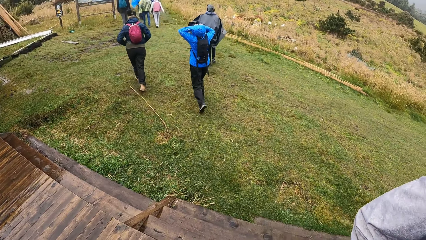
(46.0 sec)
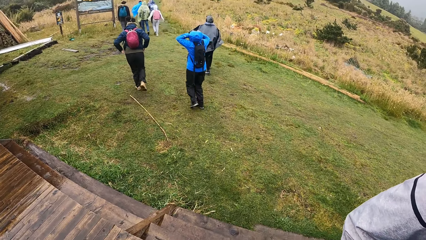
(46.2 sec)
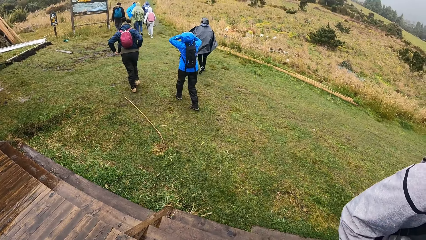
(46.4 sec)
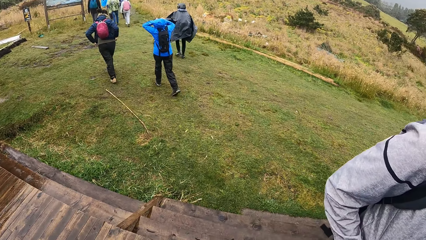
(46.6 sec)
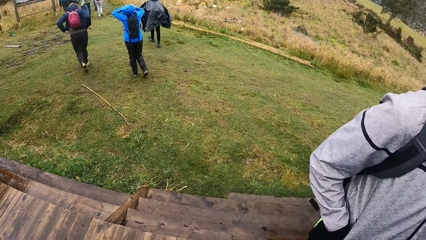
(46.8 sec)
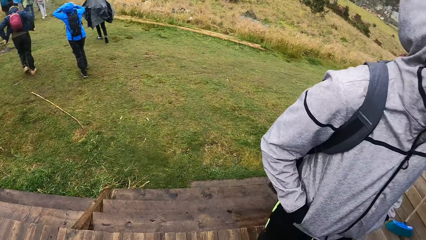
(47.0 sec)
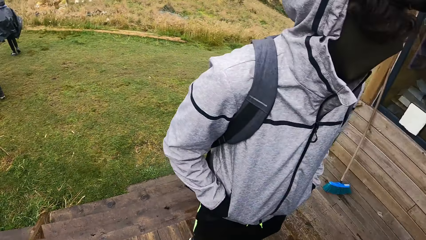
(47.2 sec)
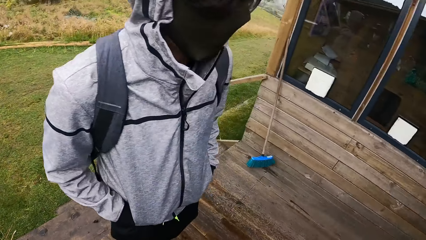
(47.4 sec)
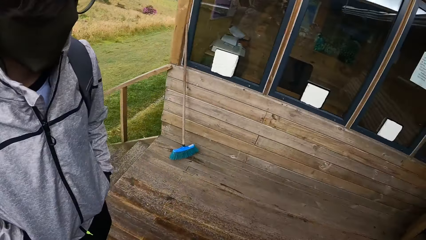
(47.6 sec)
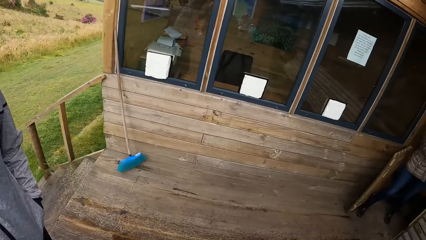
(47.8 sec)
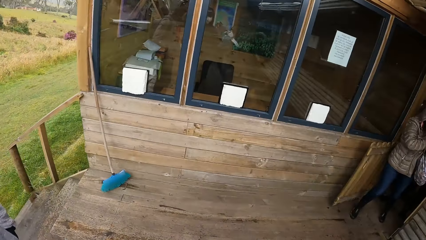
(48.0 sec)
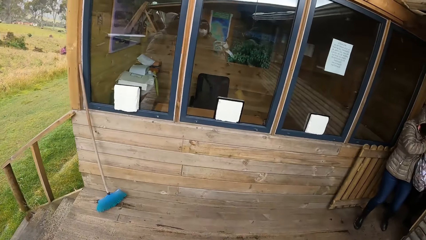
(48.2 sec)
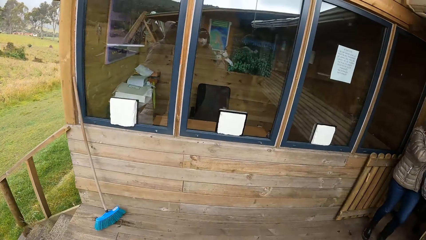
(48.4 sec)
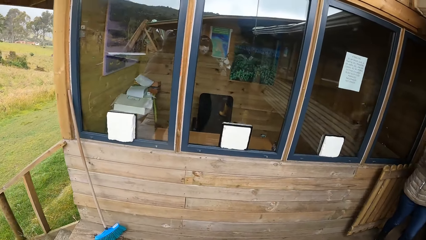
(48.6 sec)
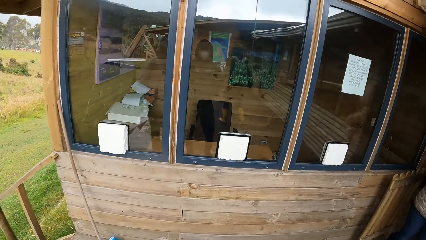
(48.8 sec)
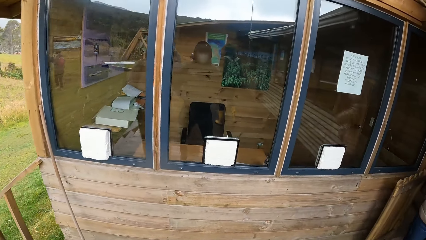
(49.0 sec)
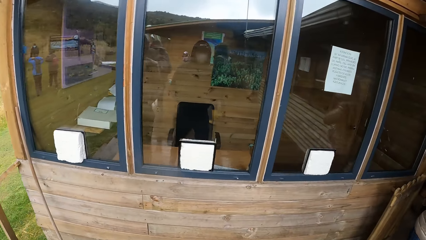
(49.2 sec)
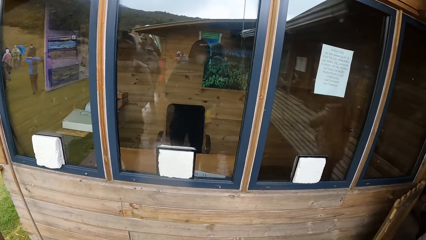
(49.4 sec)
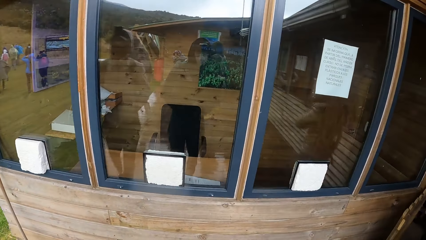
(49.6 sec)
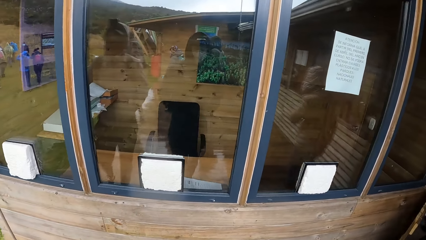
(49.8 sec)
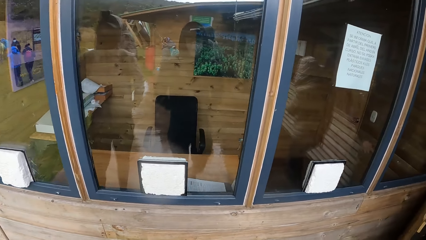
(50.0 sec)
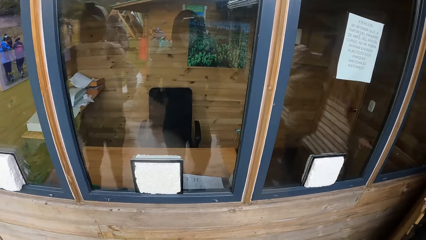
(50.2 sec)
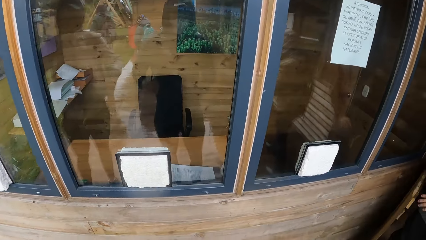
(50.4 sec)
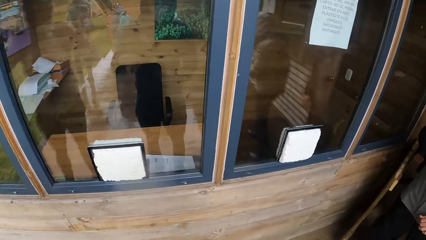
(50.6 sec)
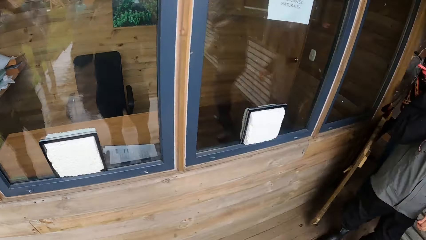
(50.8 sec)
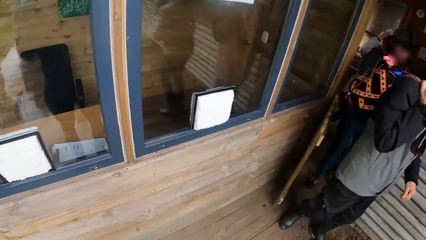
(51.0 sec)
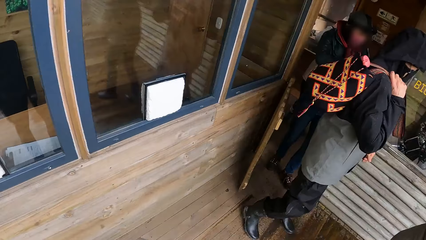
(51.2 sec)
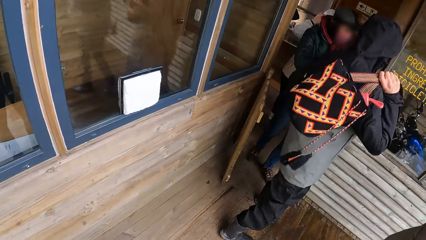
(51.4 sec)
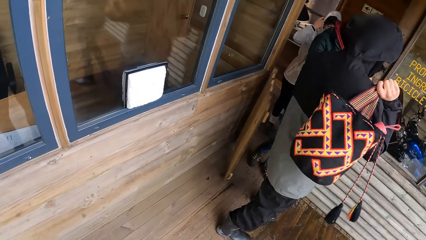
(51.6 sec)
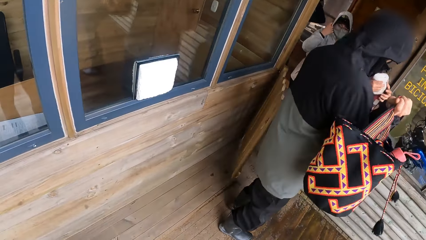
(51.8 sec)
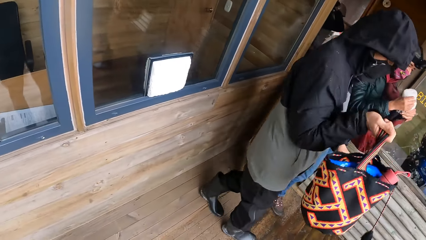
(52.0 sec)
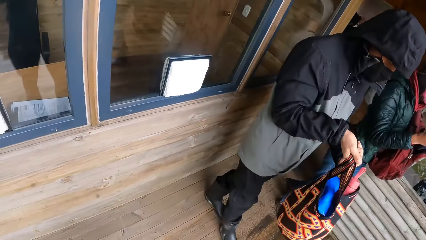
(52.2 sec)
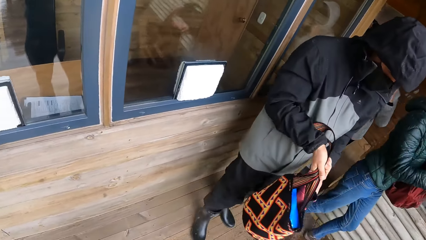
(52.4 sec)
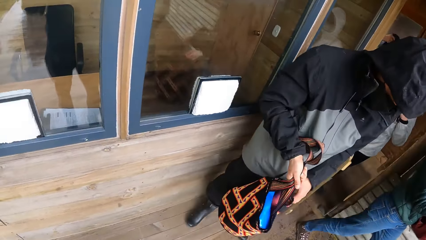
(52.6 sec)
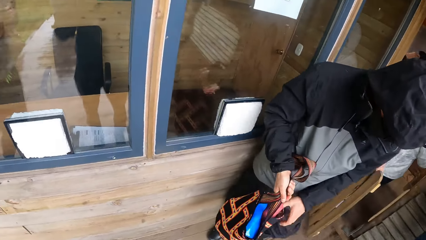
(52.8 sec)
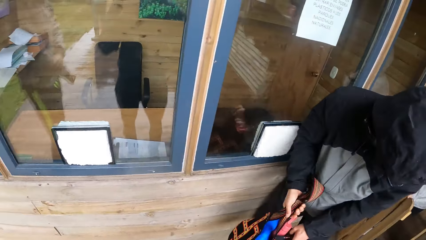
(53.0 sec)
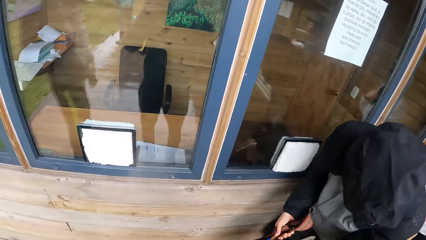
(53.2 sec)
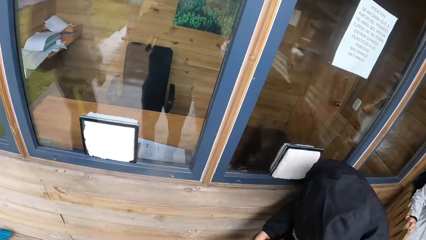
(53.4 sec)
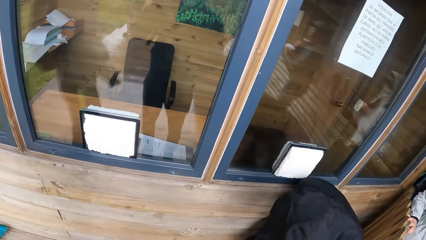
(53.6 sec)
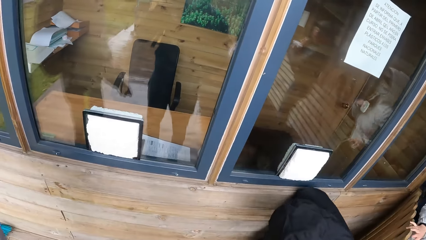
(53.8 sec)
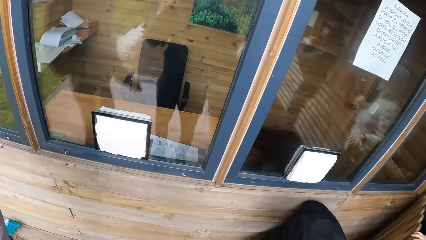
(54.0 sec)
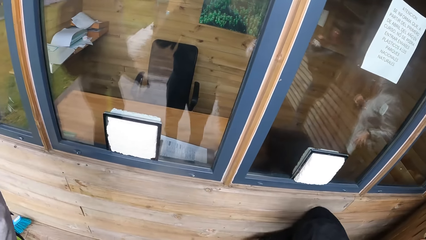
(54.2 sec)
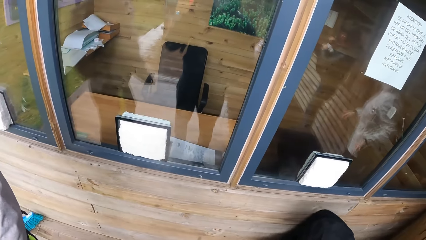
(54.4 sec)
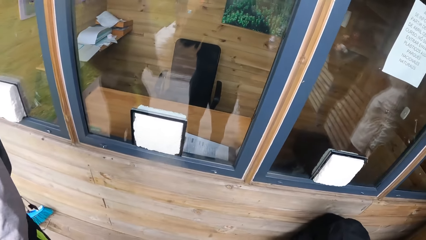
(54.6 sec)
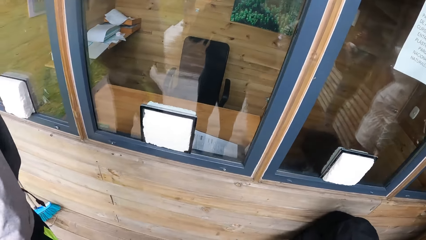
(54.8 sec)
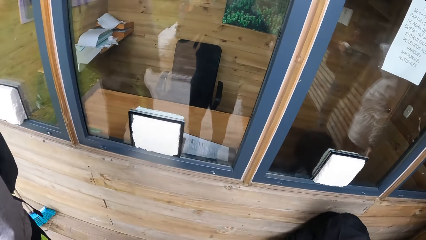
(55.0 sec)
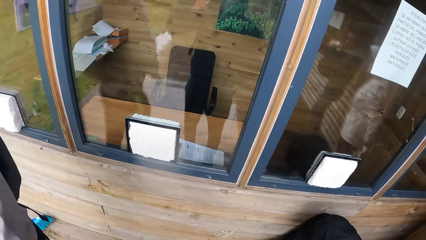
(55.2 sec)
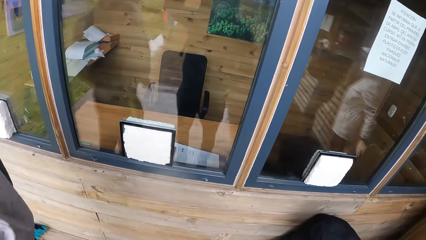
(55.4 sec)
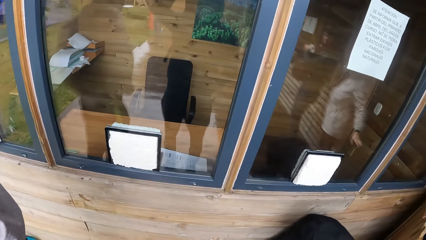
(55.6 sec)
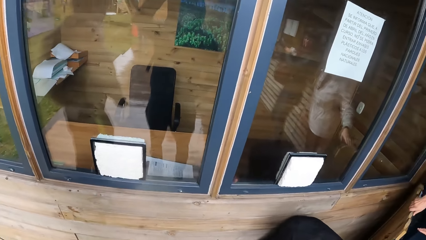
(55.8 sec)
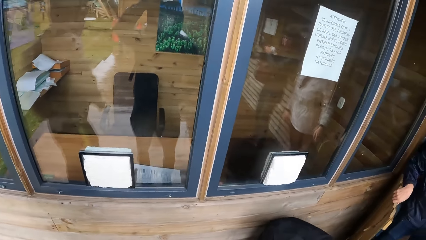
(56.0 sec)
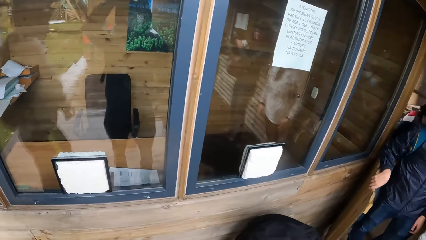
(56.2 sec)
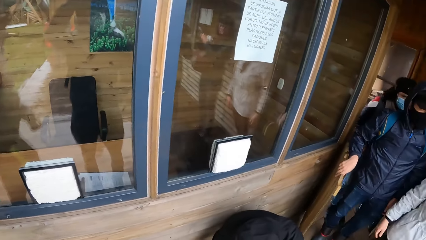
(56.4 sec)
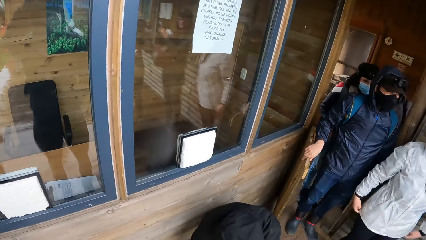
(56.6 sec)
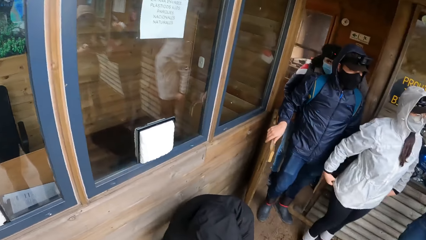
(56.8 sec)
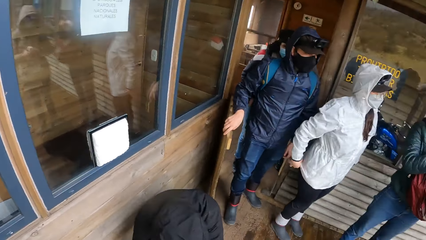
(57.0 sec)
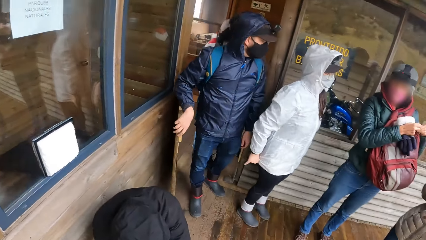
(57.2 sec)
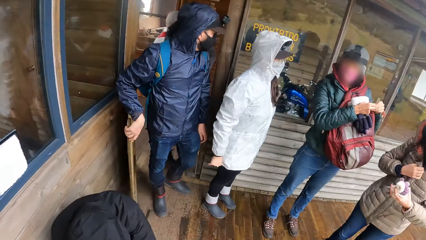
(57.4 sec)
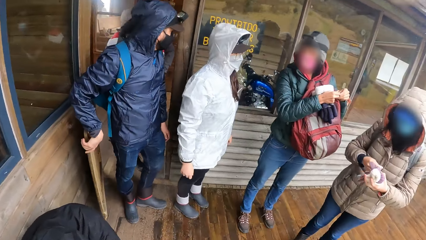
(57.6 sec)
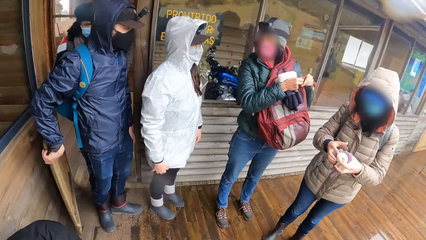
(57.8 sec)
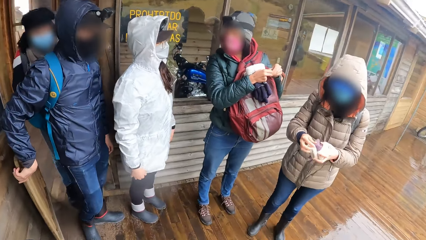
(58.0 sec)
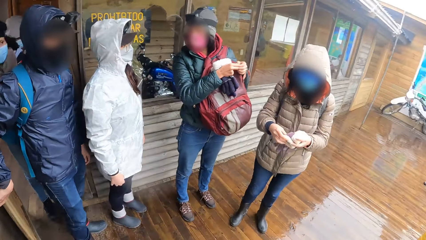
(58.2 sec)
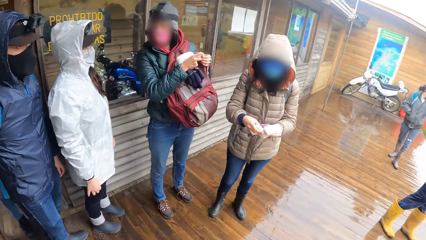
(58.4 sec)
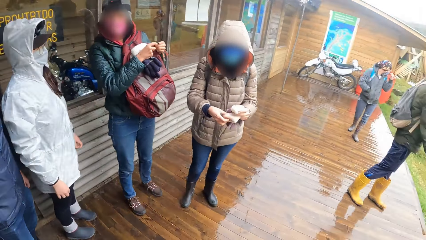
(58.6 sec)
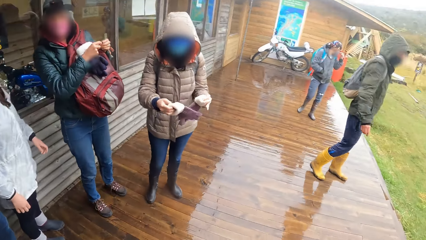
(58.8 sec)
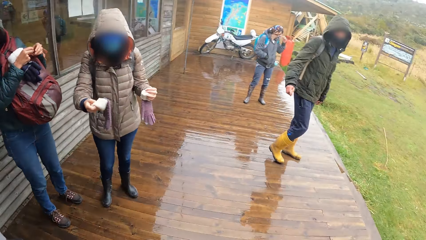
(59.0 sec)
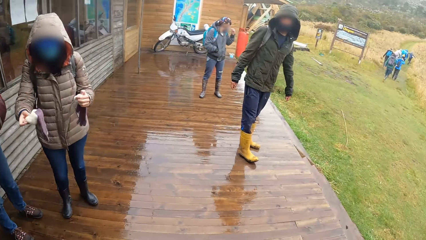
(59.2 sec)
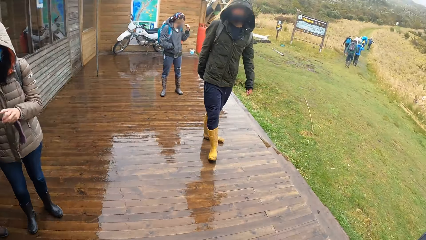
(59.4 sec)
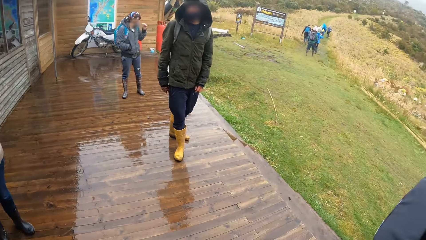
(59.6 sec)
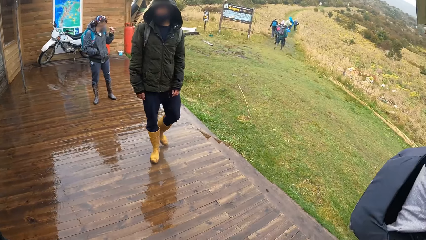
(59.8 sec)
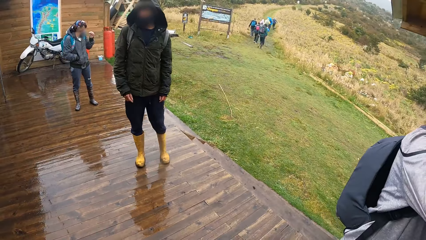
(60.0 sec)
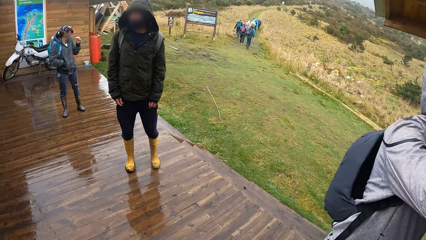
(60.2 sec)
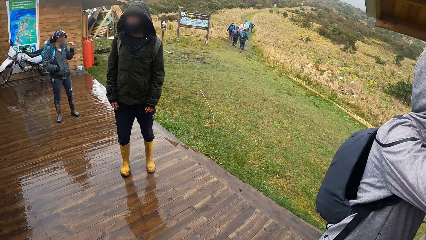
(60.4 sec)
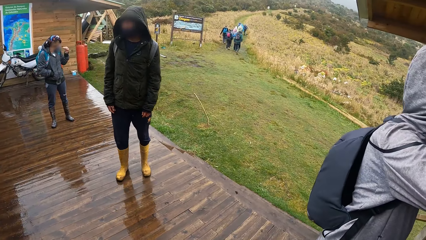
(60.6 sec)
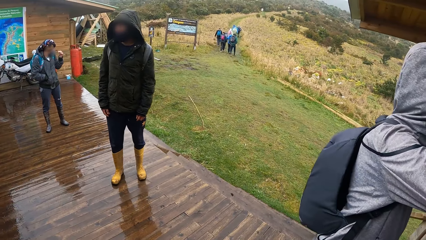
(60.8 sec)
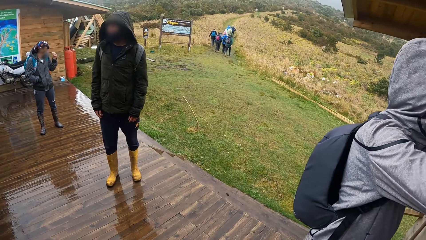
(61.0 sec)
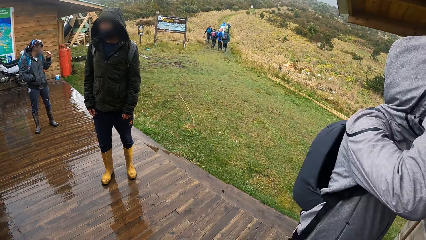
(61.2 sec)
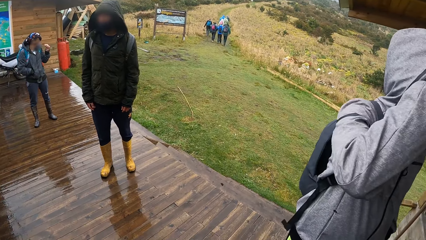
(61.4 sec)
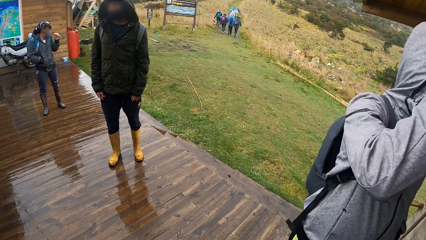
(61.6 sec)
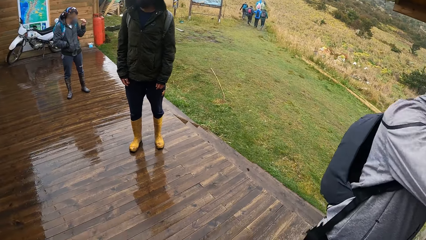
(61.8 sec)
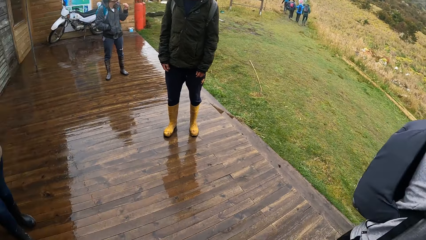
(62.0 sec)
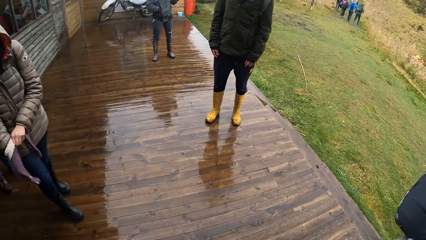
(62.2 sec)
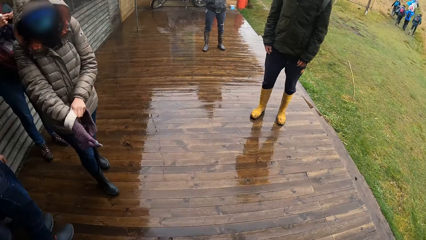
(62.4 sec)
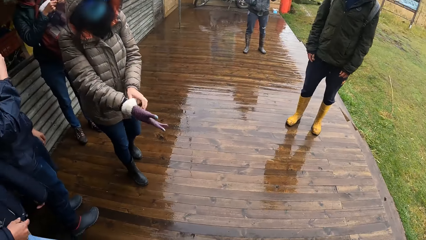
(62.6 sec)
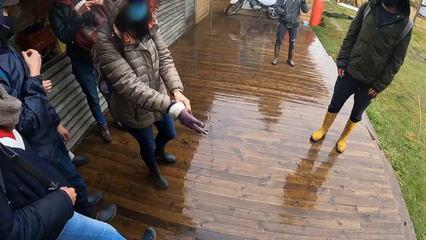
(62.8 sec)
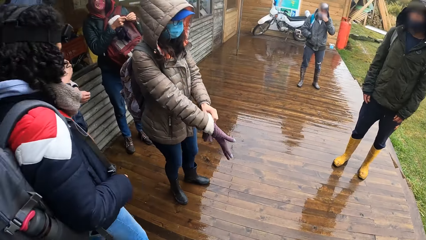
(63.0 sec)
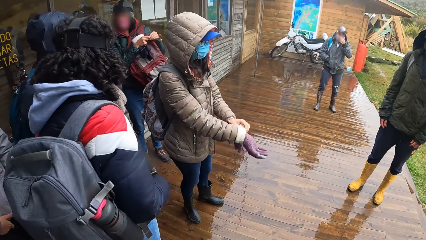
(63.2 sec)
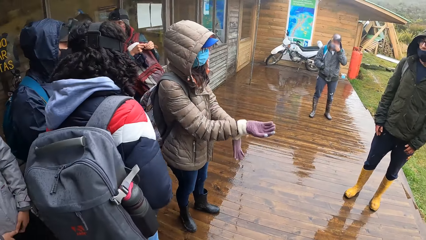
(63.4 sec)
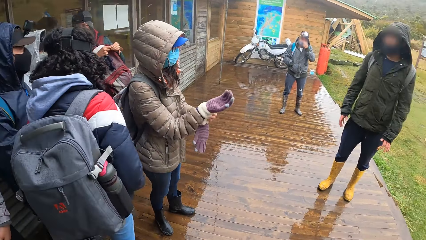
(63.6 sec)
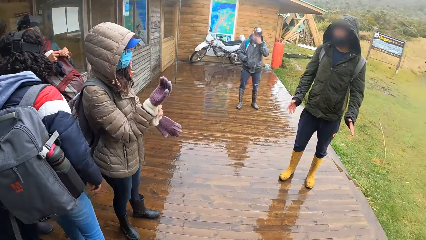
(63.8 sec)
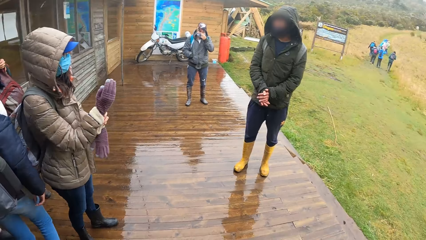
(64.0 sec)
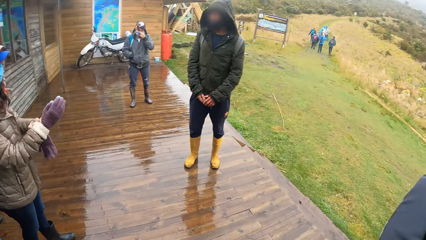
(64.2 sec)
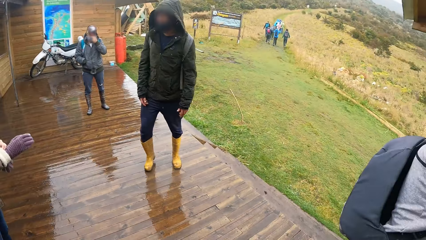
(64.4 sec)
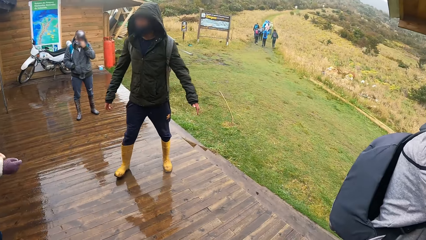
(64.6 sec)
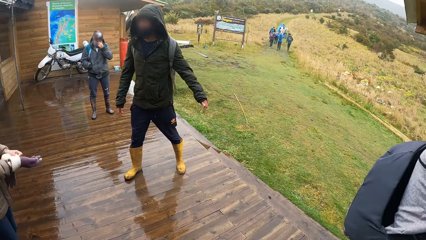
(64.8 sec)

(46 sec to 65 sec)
The camera wearer looks around the compound. They walk towards the glass. A man drops a bag on the floor with his hands. The camera wearer looks at the glass. They look around the balcony. A woman puts on gloves in her hands.
